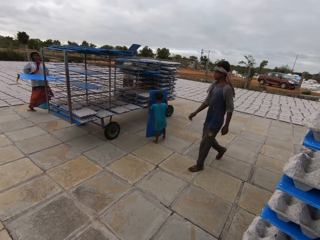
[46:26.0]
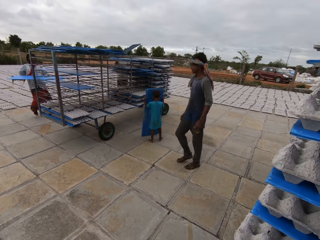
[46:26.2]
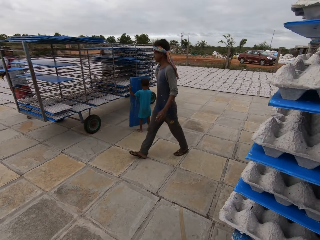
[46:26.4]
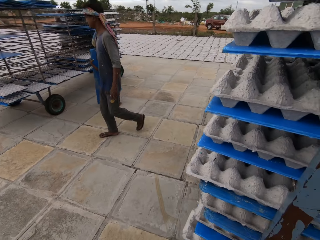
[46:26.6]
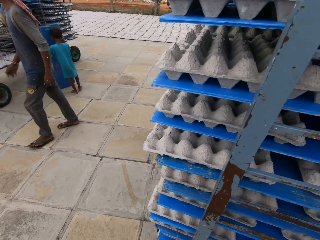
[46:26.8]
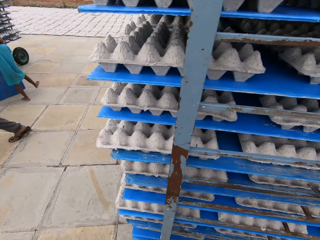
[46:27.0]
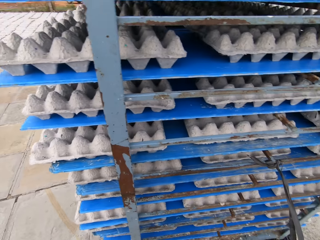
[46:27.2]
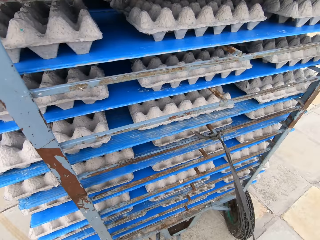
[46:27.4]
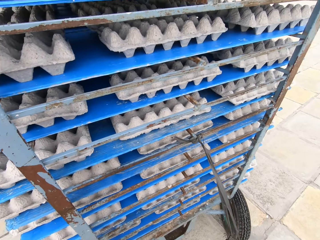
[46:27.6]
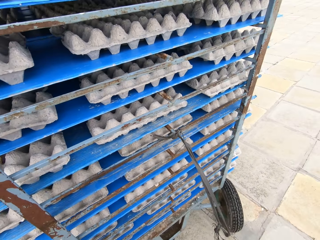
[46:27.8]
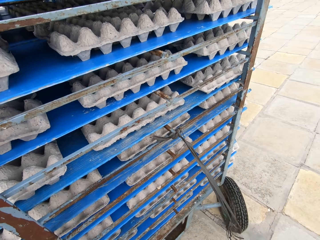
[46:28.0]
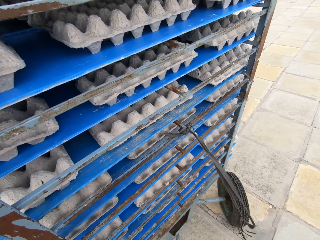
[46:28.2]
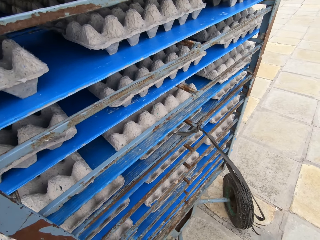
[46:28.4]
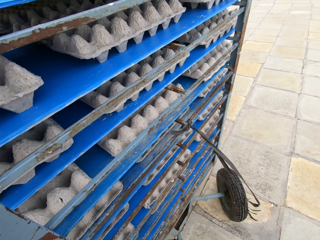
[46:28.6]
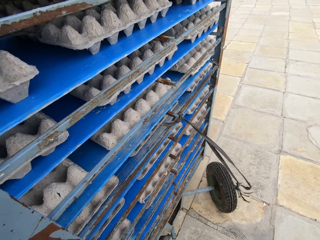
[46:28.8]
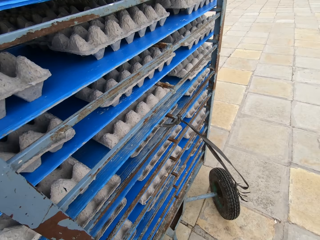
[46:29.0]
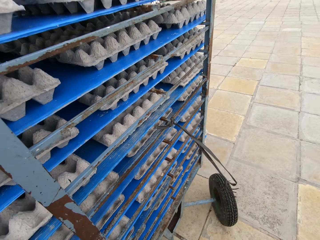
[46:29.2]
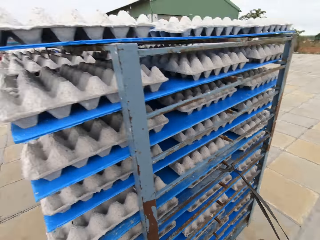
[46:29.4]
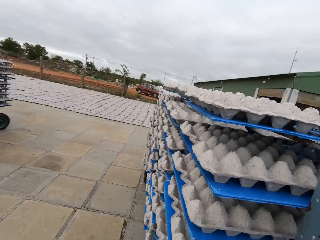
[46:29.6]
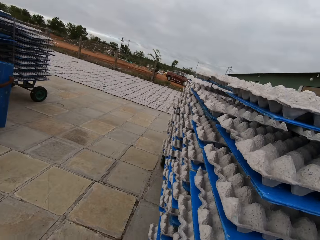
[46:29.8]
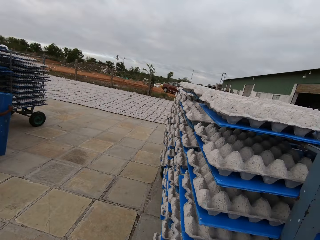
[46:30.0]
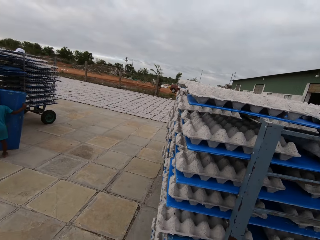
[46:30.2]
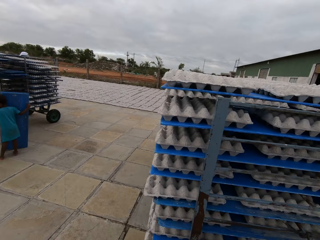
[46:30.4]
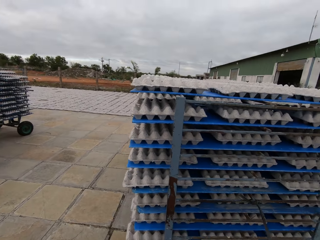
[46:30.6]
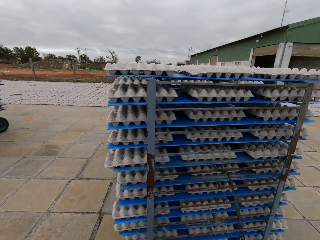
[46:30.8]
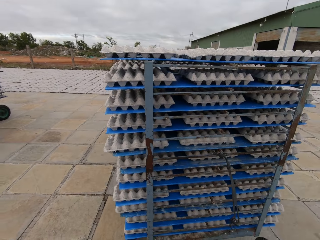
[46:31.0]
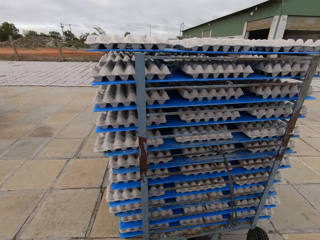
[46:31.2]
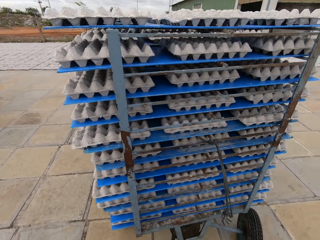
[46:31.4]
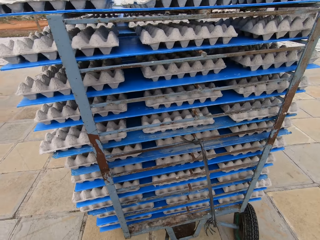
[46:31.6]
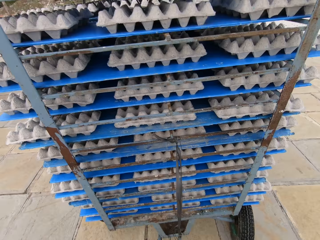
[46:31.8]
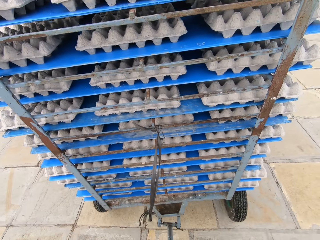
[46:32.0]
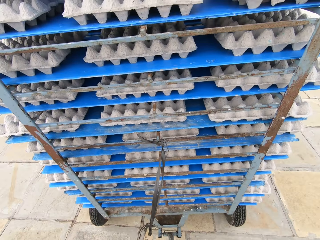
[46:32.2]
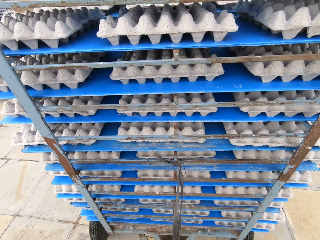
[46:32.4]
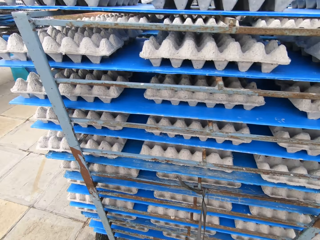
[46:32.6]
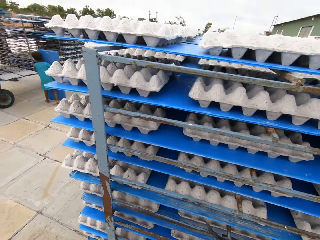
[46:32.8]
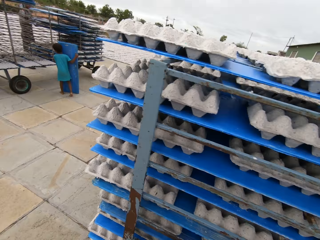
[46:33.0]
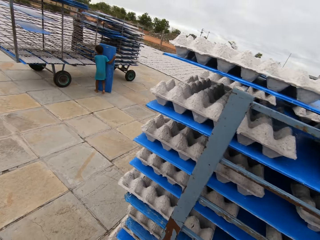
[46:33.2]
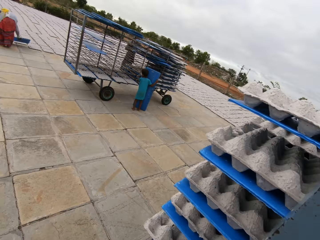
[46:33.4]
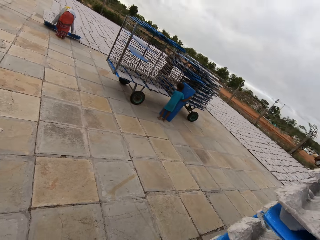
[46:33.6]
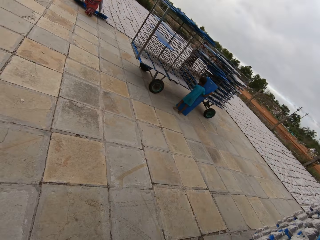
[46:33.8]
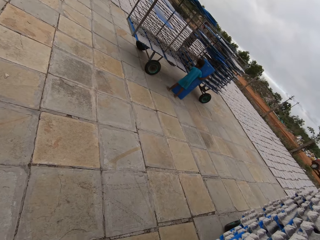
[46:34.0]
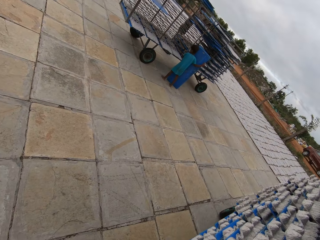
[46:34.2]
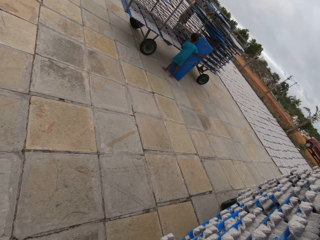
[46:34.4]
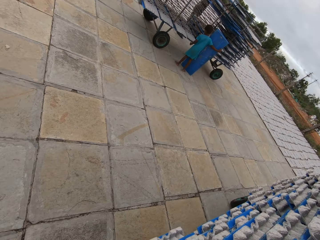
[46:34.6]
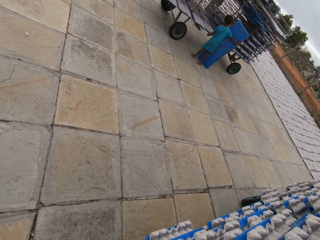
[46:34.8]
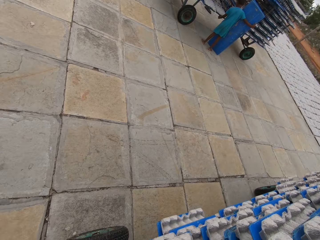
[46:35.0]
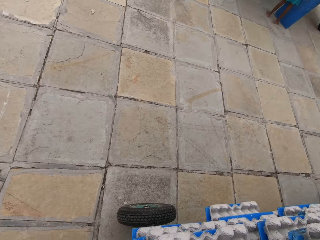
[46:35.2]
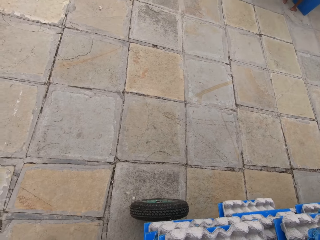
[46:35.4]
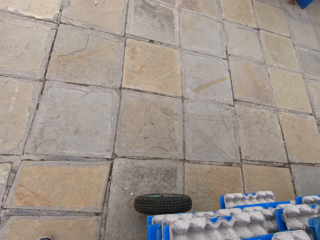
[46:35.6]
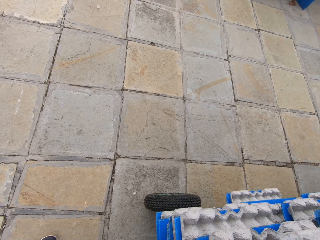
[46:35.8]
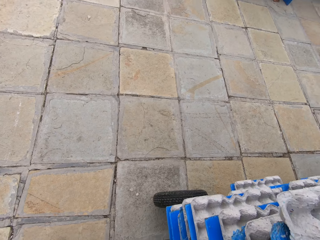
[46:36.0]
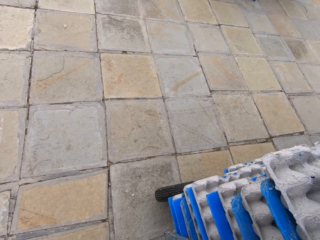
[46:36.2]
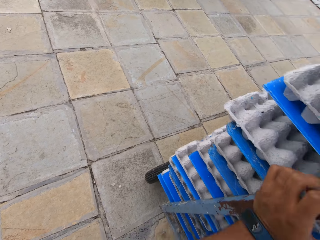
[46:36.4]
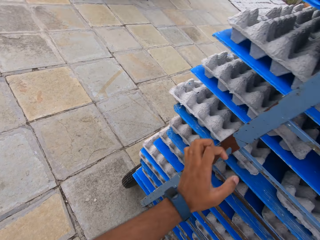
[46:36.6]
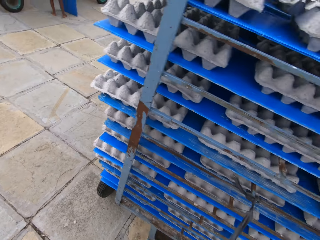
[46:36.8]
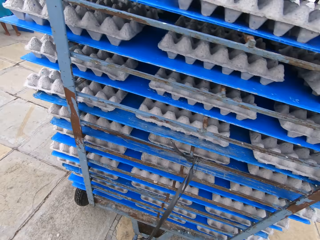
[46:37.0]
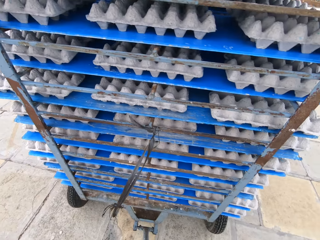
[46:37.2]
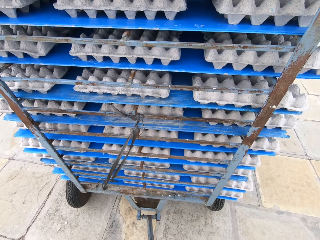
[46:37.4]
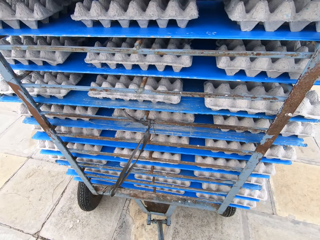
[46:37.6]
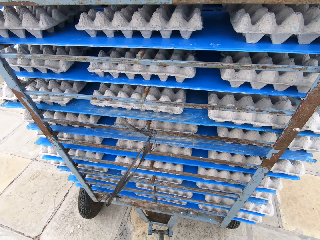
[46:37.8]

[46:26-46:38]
The camera wearer looks around. They pull the trolley.

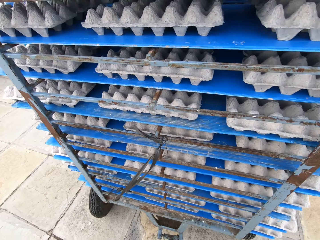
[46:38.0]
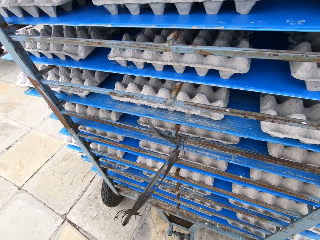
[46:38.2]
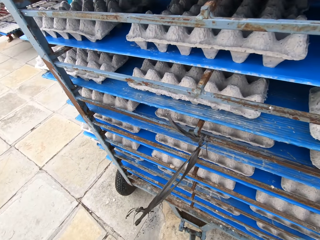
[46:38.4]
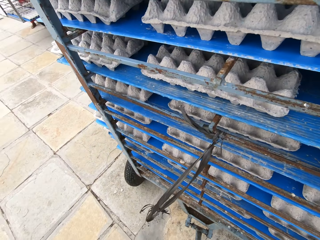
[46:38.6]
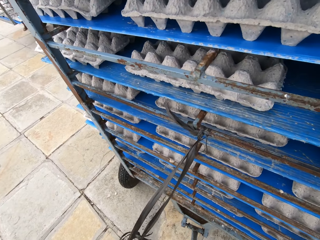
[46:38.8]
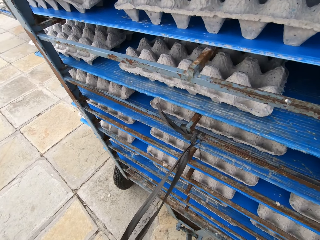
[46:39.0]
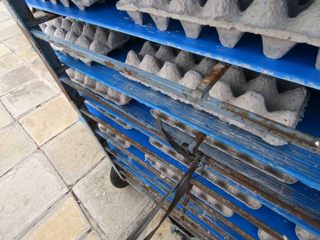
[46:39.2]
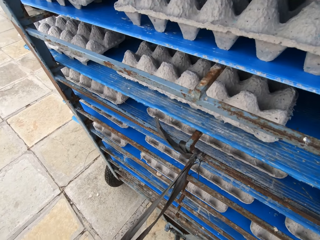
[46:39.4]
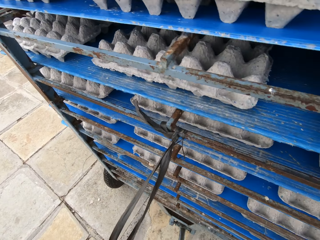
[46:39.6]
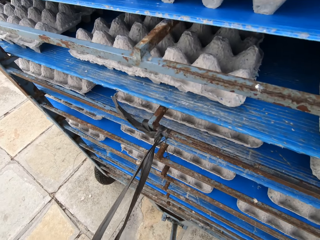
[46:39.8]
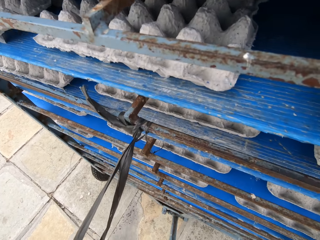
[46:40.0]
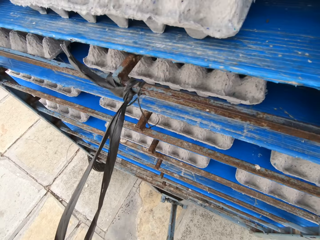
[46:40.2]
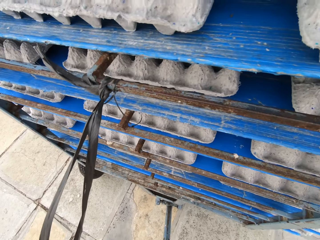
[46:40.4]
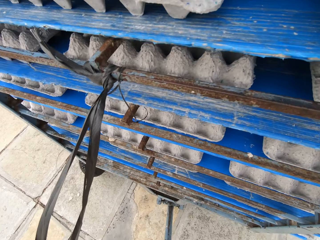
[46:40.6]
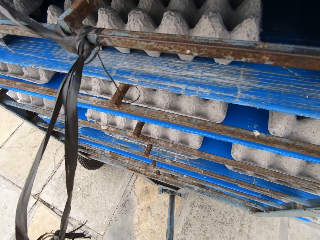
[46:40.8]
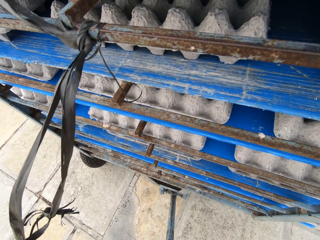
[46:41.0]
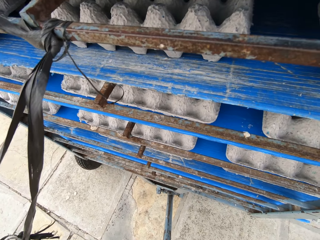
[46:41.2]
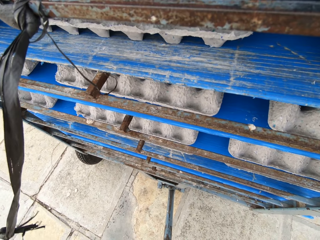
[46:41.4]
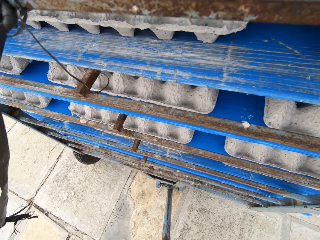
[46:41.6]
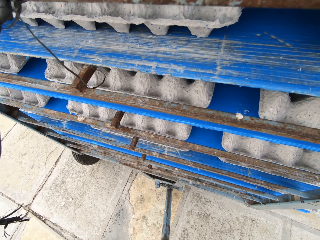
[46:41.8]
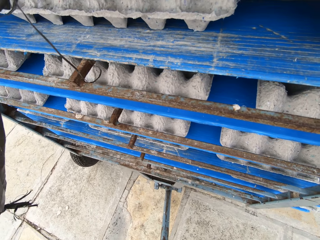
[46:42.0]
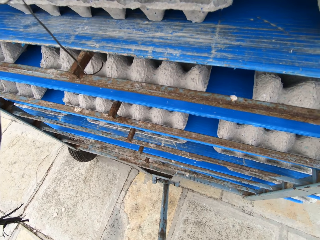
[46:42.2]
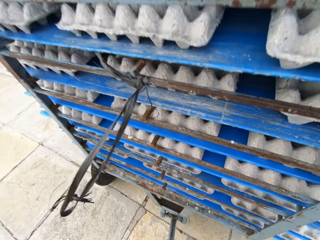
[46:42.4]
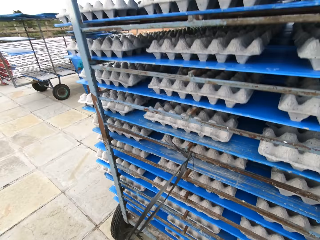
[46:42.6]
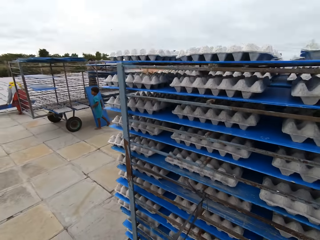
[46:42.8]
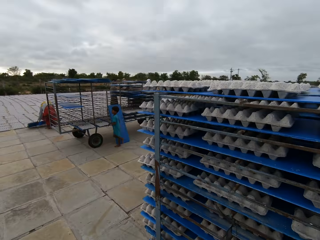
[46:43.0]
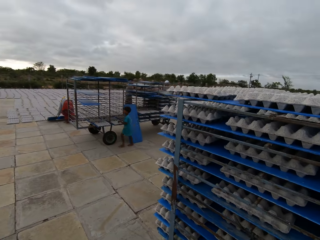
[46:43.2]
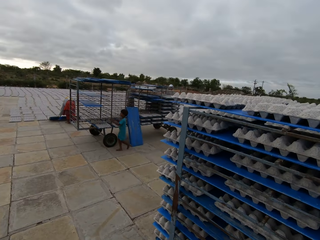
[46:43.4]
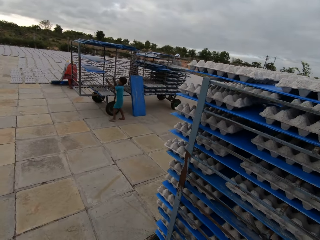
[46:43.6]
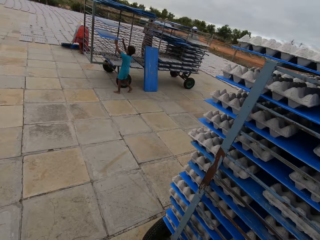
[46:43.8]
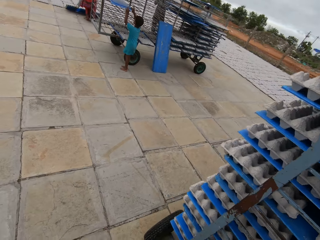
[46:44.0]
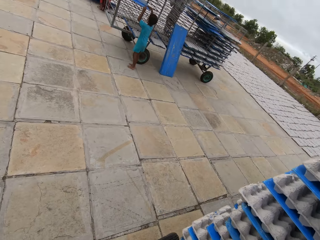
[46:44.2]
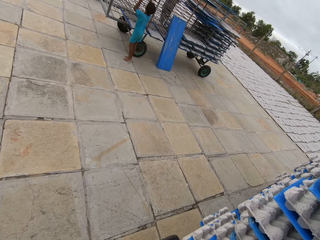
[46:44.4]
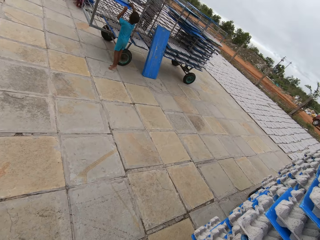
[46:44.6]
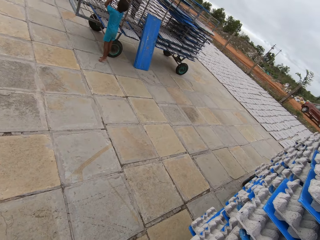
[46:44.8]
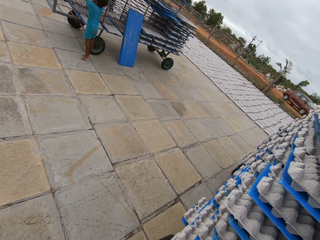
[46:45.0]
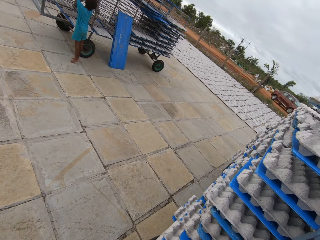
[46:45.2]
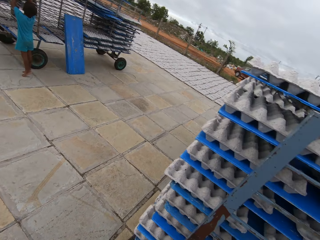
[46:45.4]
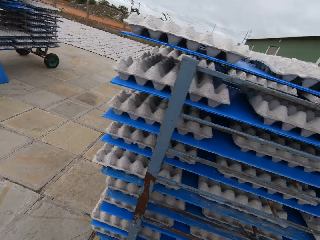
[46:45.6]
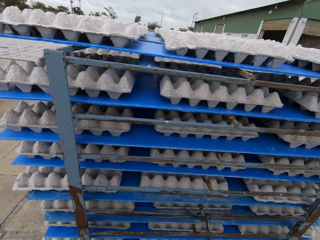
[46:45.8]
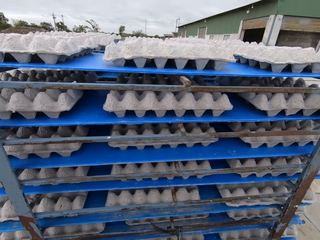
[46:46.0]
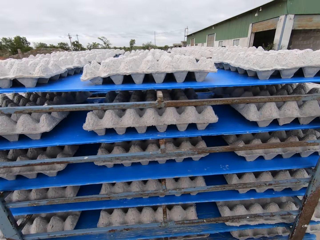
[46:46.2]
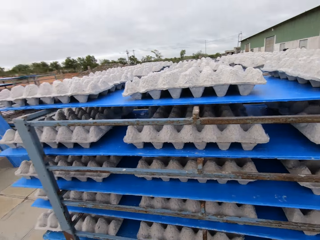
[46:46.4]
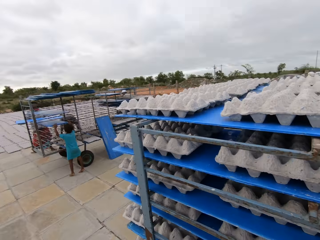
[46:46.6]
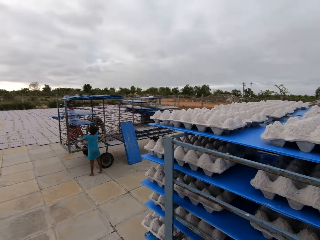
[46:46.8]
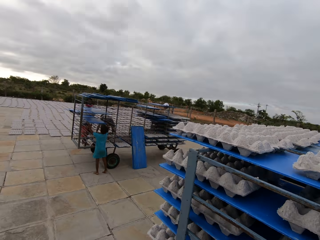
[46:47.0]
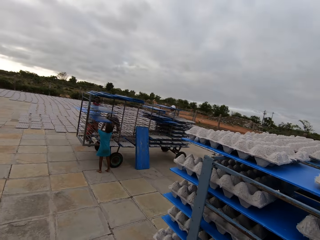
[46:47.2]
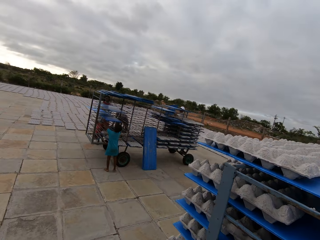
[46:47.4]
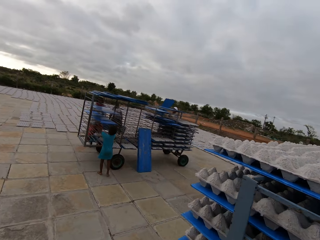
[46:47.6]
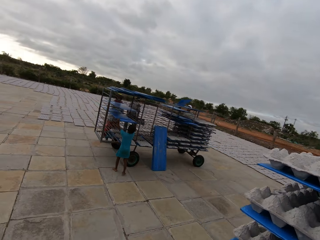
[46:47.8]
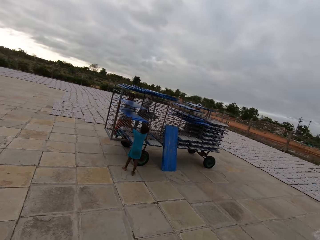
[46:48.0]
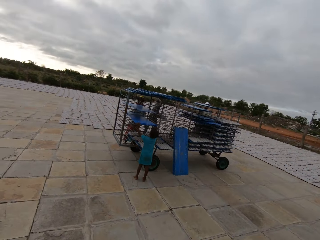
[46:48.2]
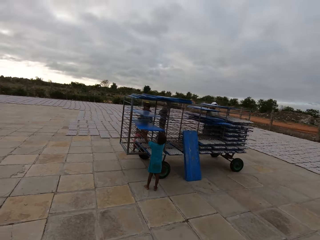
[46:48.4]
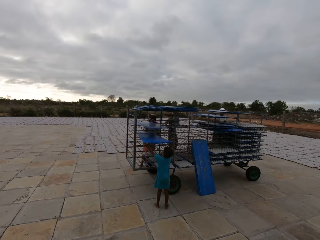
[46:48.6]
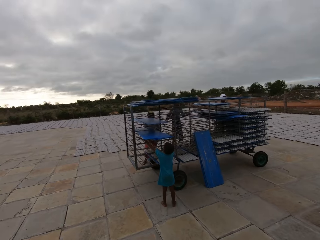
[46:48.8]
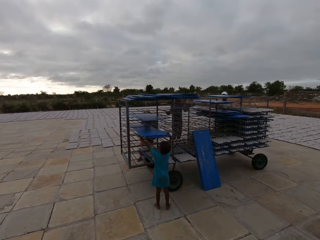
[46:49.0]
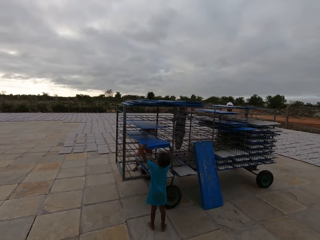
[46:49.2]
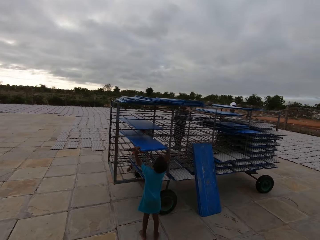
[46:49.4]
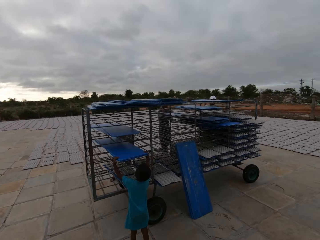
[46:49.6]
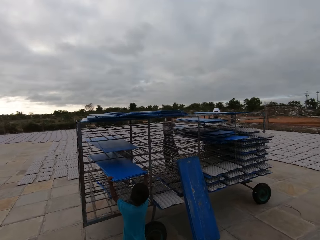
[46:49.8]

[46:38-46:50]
The camera wearer walks at the compound.
